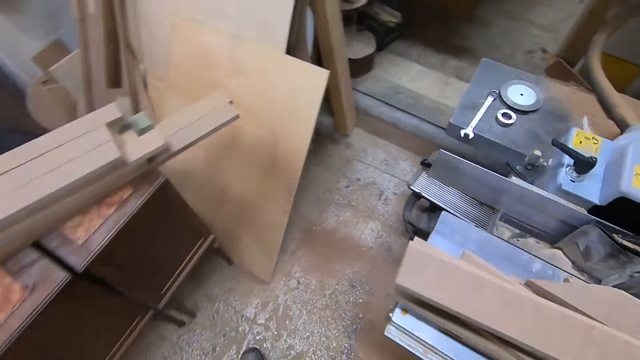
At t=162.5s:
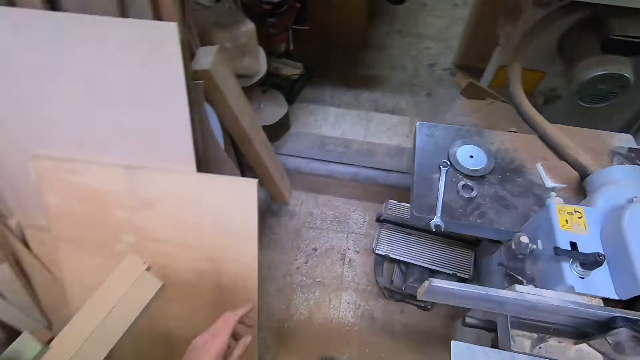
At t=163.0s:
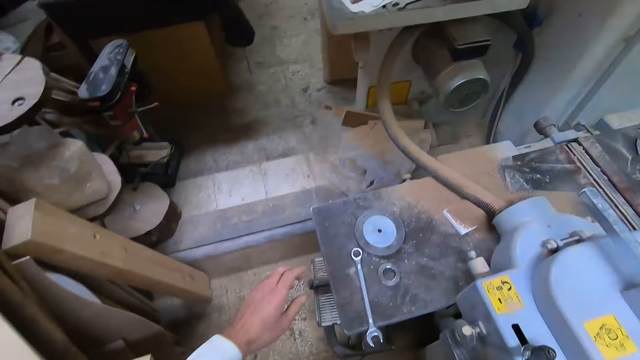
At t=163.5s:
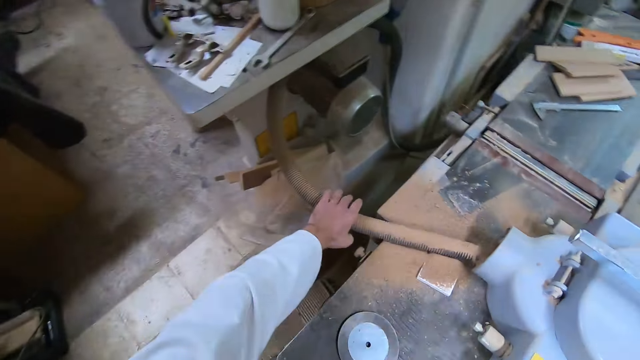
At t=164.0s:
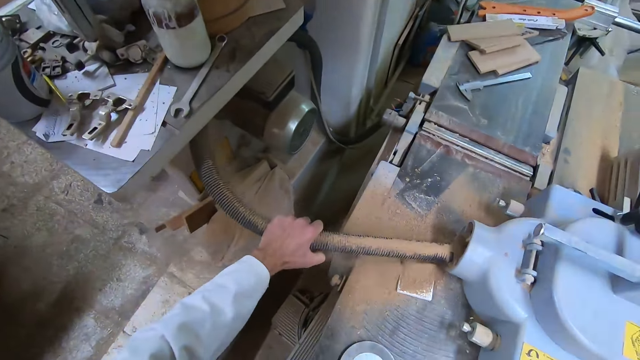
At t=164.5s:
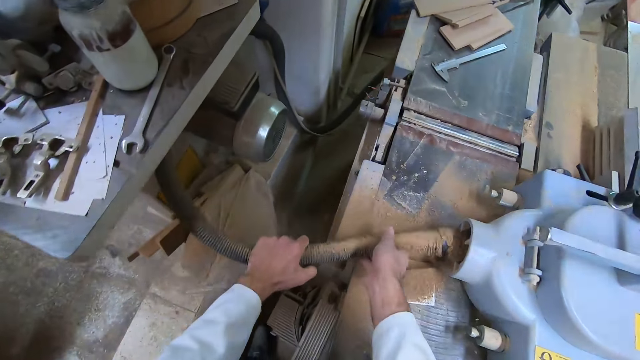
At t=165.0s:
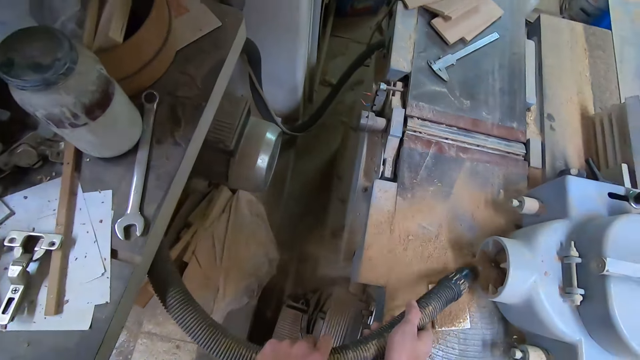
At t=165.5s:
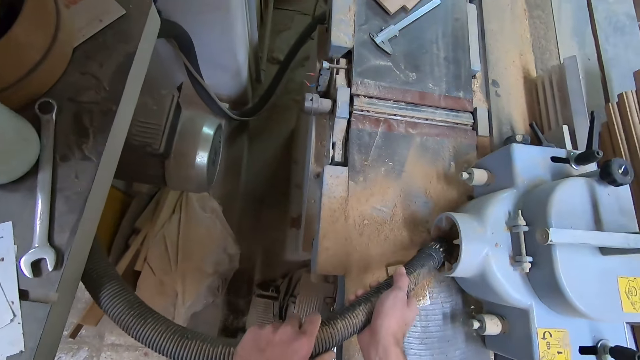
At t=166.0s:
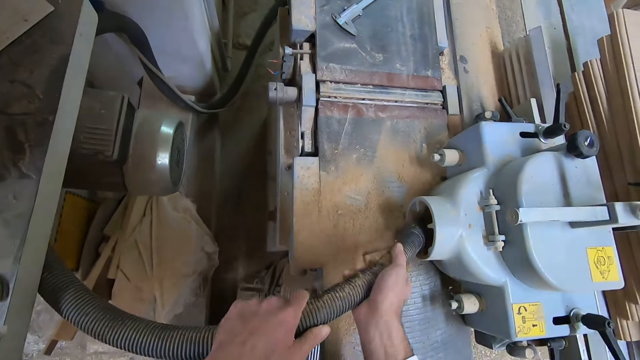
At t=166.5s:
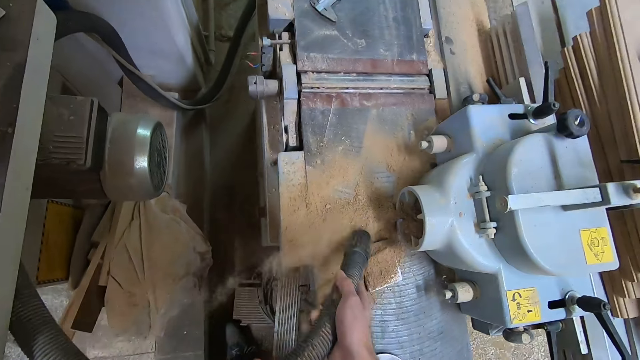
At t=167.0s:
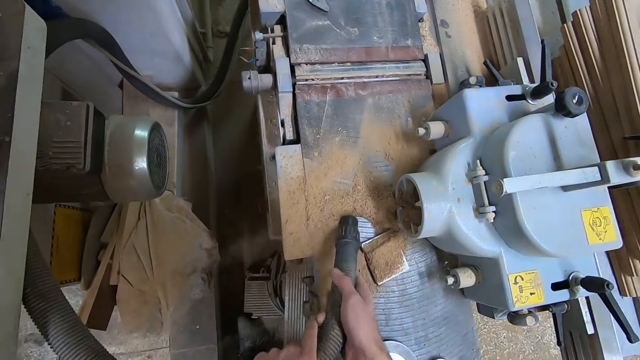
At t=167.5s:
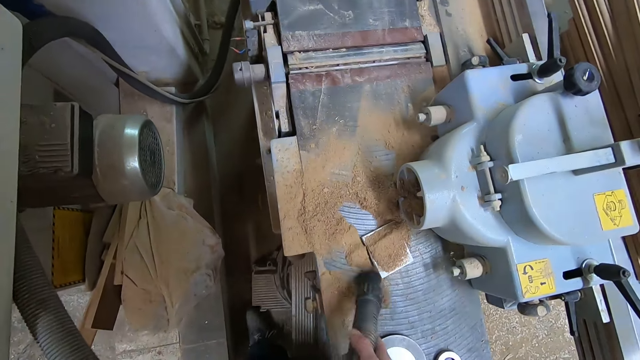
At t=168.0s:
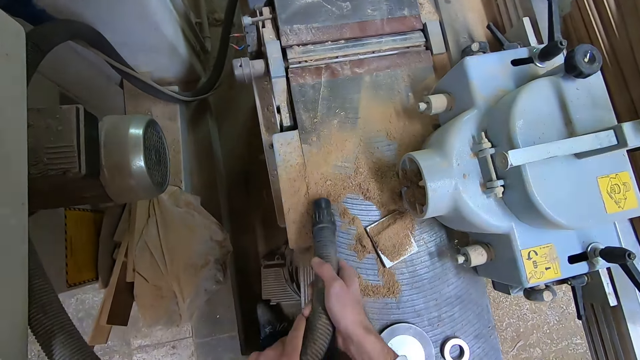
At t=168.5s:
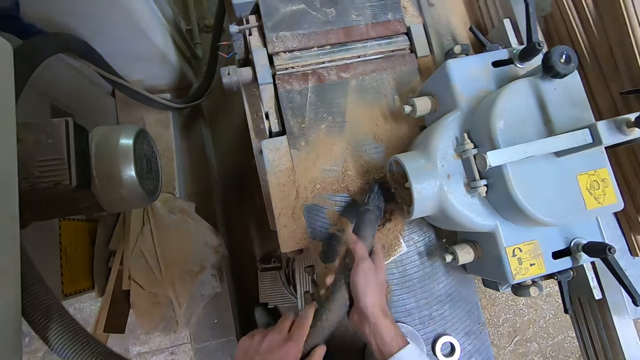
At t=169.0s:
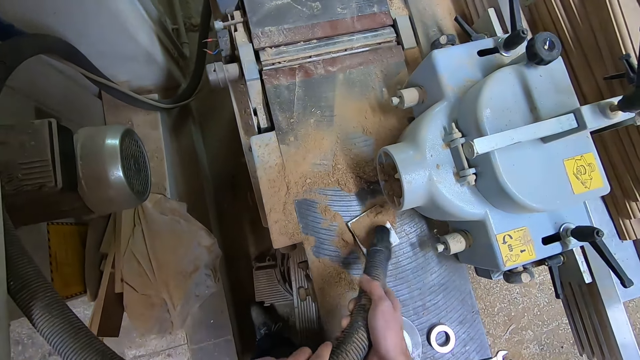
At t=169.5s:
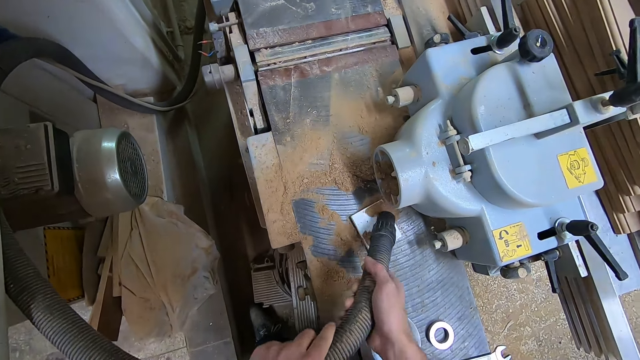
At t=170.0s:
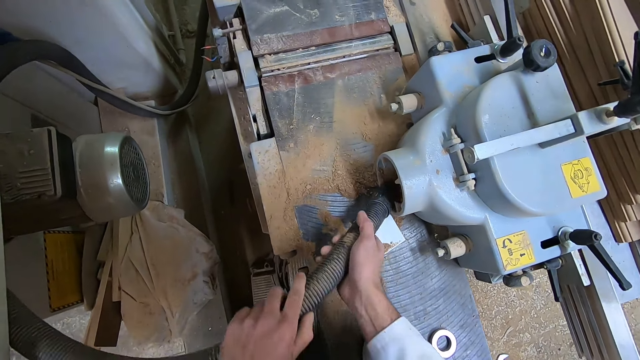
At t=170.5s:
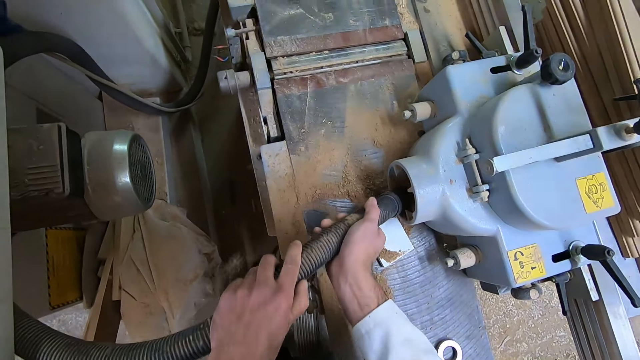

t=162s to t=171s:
The camera wearer pulls out a hose or pipe from a part of a machine. He holds the pipe of the saw dust collector. He holds the pipe with both his hands. He moves the hose around a bit. He vacuums the saw dust off the table.

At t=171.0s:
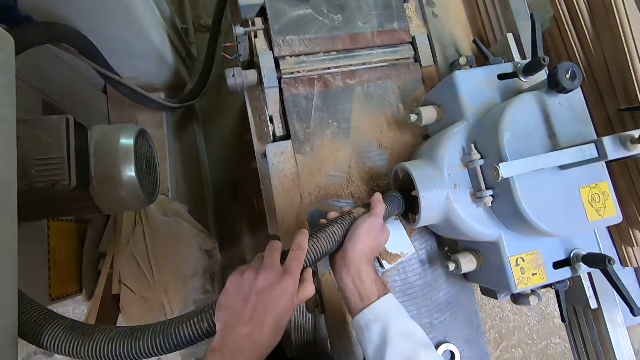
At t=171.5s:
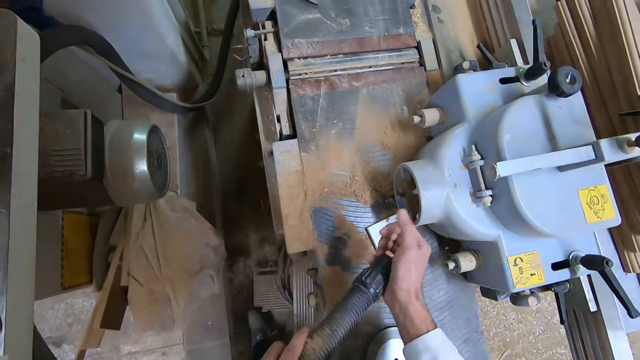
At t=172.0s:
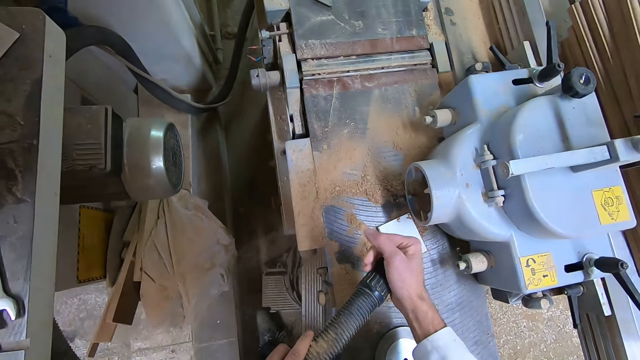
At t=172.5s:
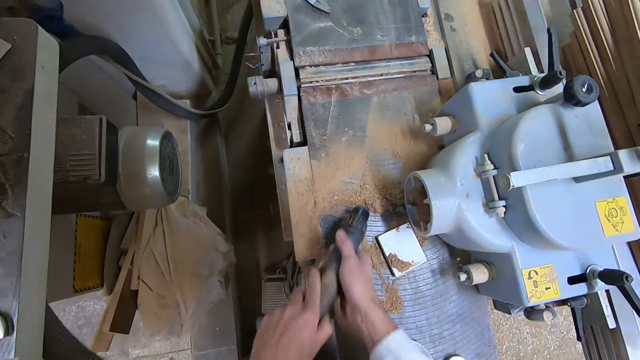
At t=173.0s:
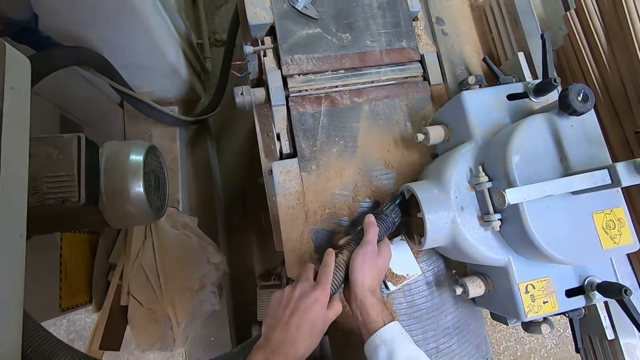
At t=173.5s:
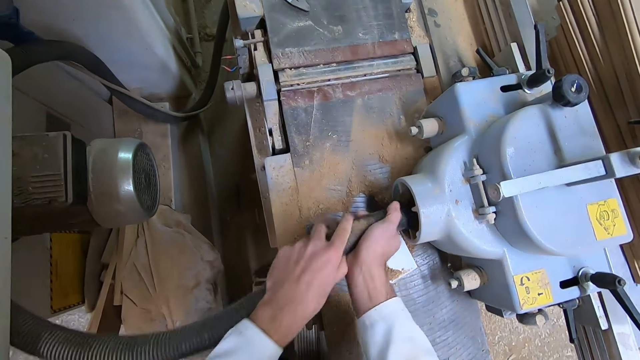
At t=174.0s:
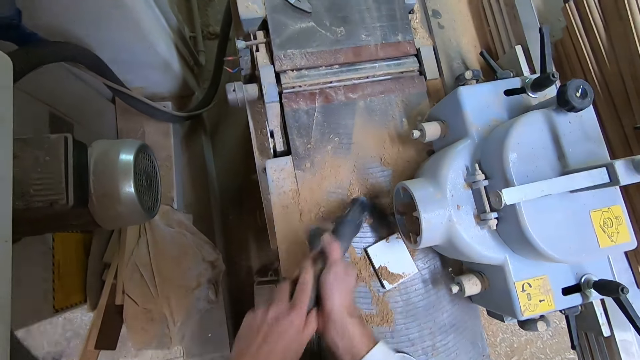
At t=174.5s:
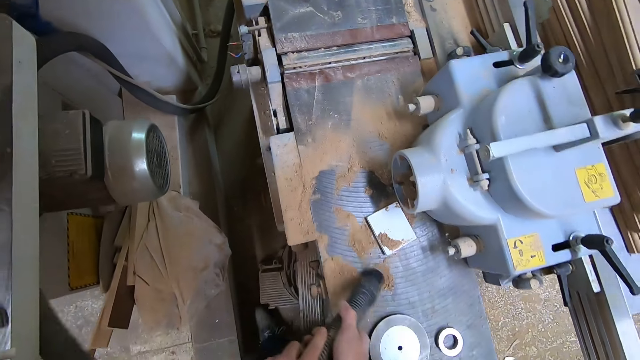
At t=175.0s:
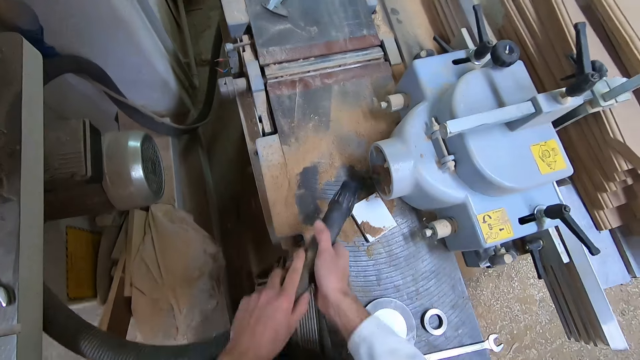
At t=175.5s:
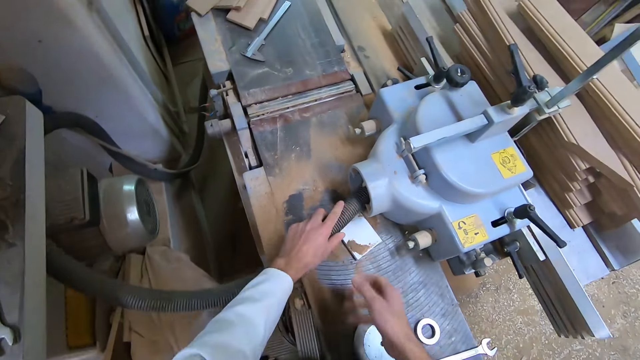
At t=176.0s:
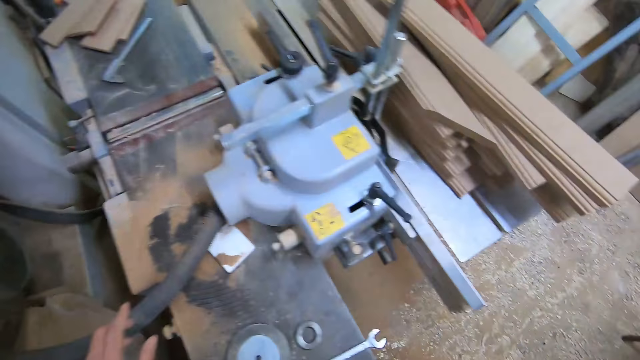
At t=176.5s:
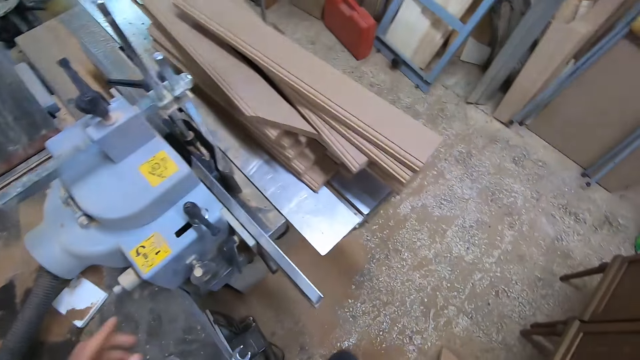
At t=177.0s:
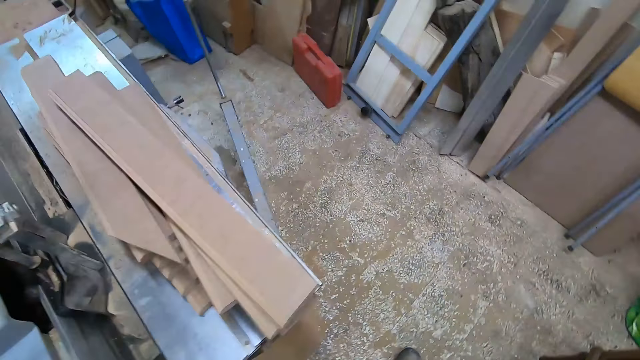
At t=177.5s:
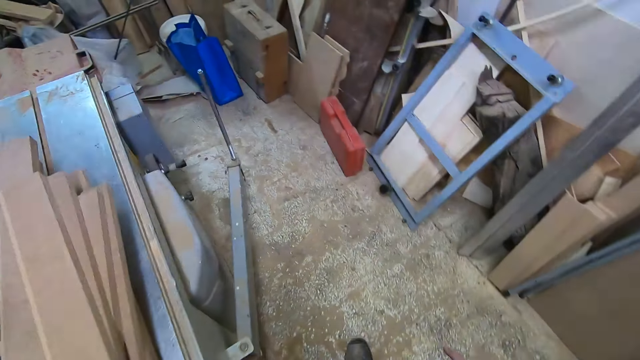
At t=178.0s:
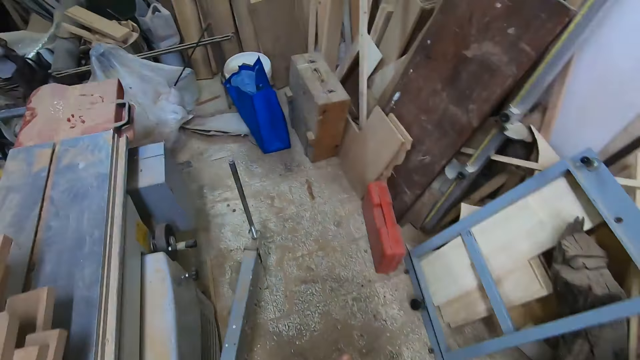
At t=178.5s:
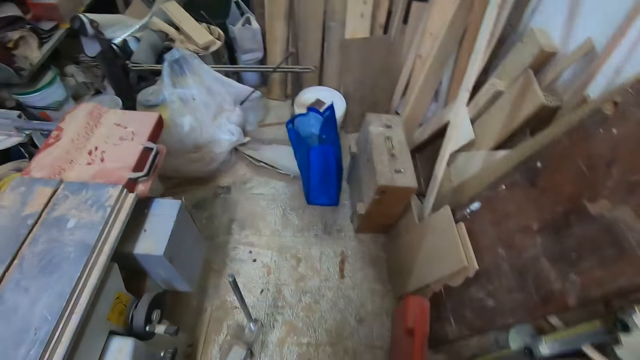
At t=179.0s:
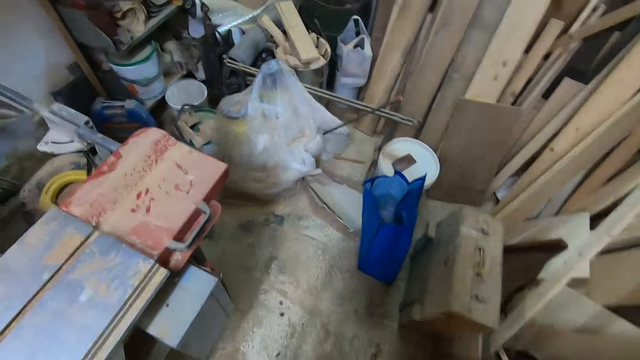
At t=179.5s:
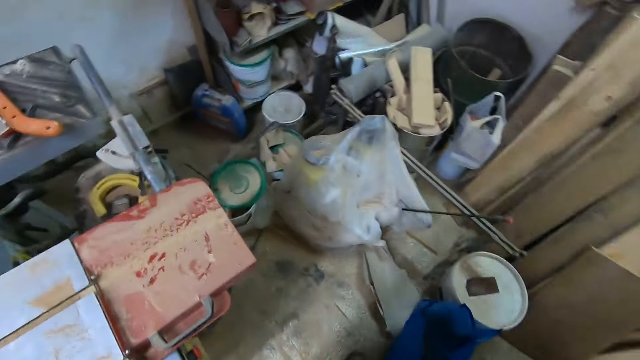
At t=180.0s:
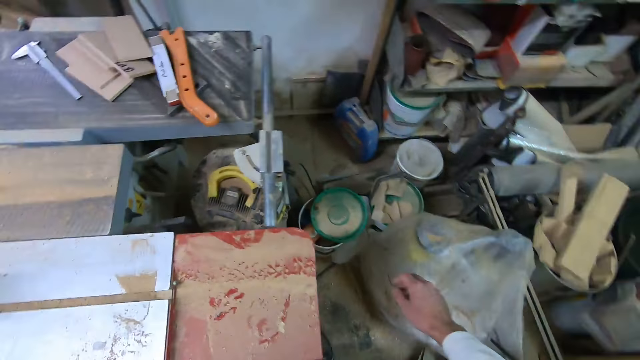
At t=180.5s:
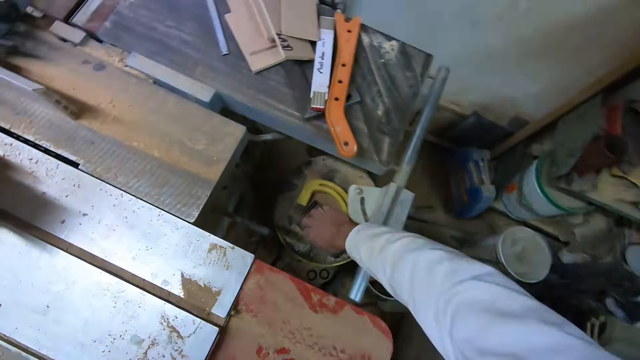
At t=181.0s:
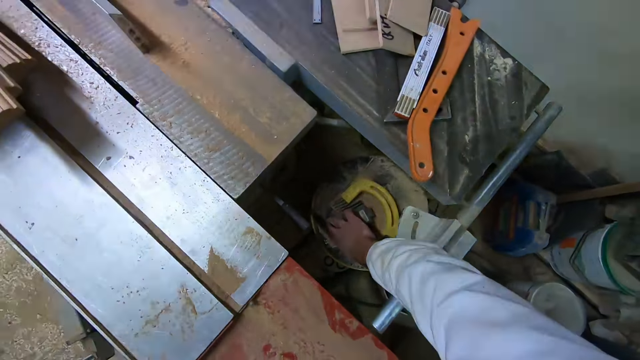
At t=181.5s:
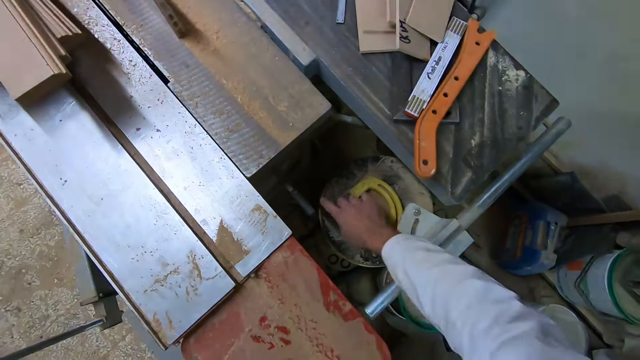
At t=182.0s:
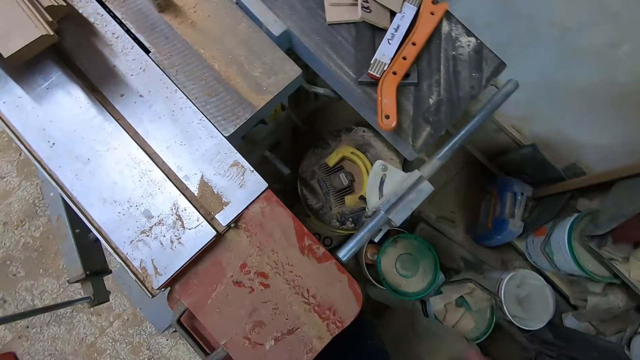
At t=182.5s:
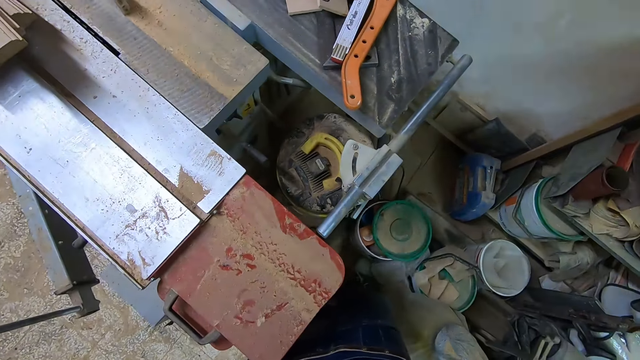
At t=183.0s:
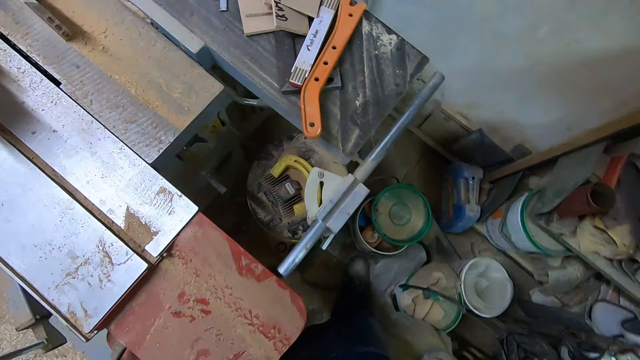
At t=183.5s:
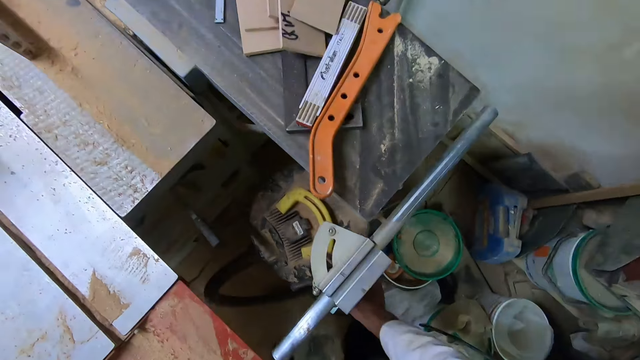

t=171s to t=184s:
The camera wearer moves his hand towards the front of the pipe. He moves his hand to its original position. He inserts the vacuum's pipe in the clamp. He vacuums the table. He inserts the vacuum's pipe in the clamp again. He lets go of the pipe. He walks to another part of the machine. He holds the vacuum cleaner. He switches off the machine. He lets go of the vacuum cleaner. He moves a container with his right leg.
